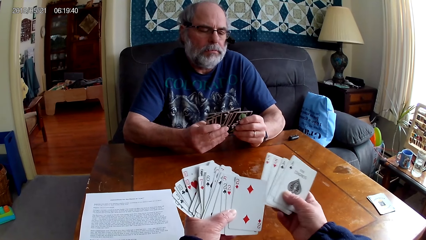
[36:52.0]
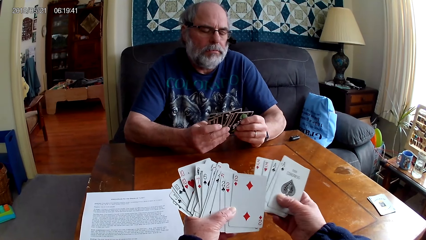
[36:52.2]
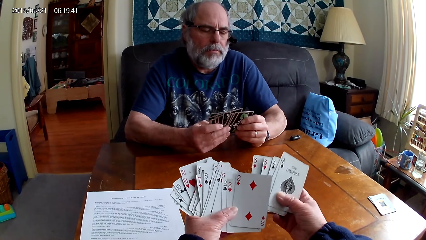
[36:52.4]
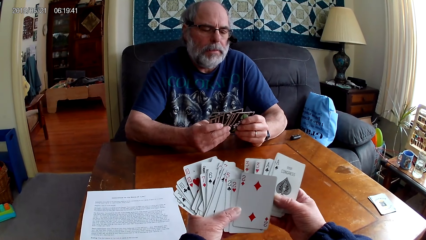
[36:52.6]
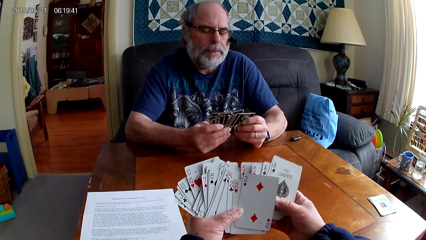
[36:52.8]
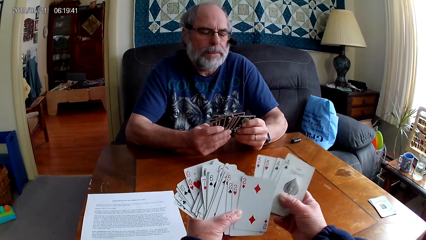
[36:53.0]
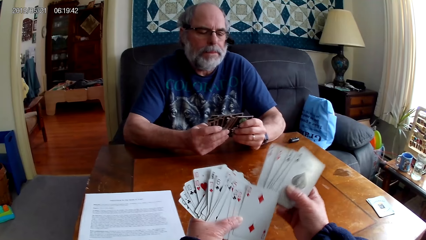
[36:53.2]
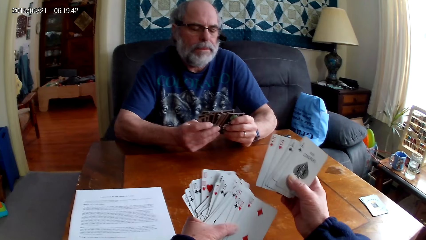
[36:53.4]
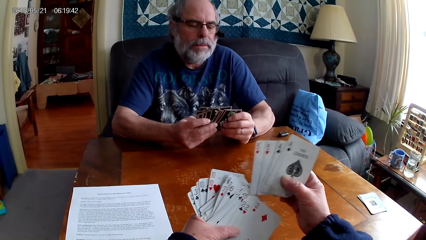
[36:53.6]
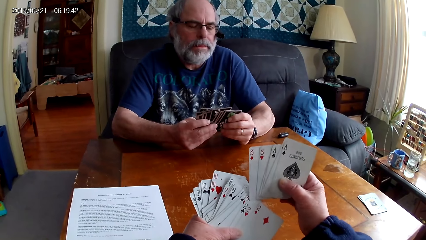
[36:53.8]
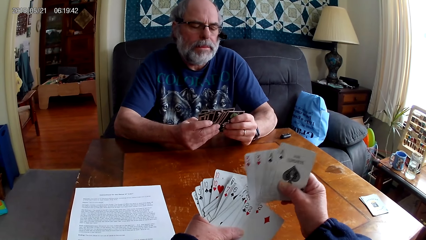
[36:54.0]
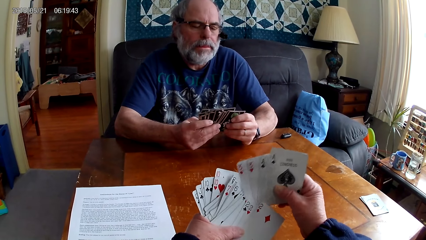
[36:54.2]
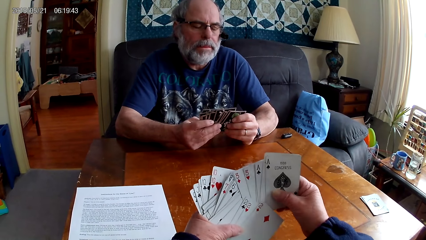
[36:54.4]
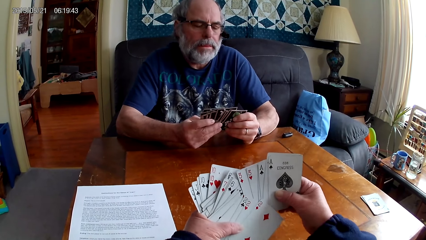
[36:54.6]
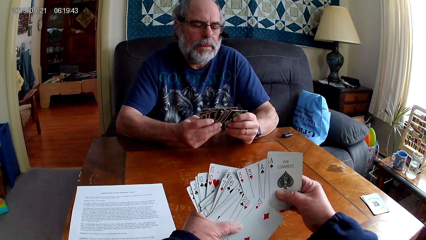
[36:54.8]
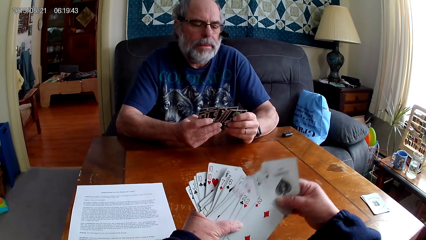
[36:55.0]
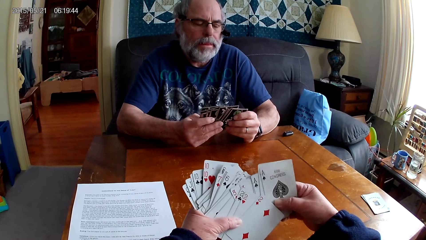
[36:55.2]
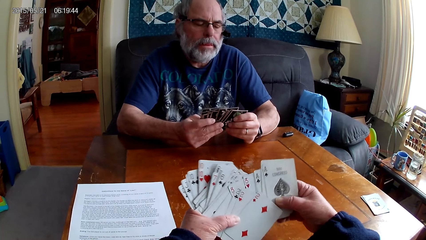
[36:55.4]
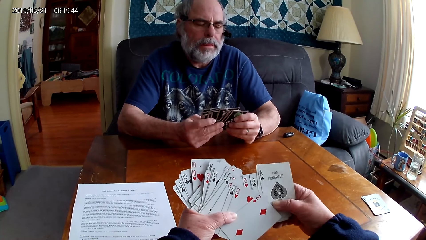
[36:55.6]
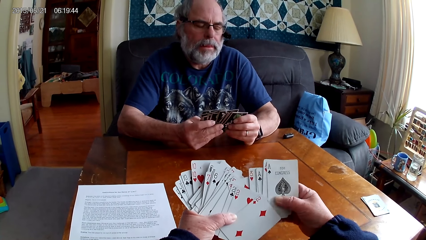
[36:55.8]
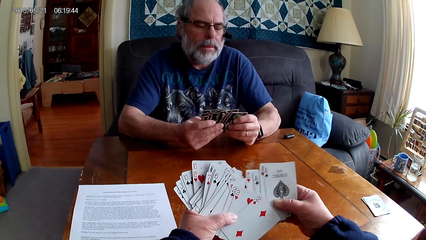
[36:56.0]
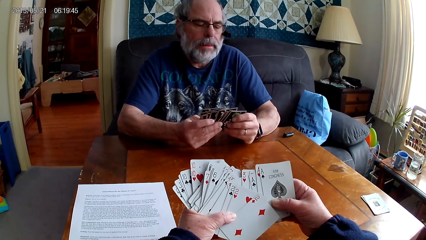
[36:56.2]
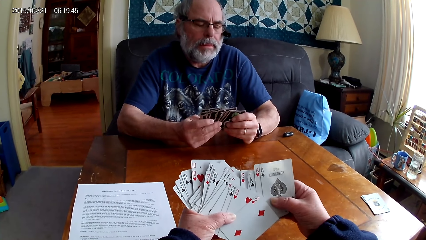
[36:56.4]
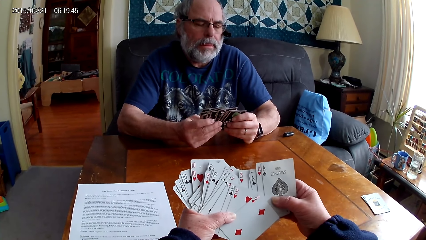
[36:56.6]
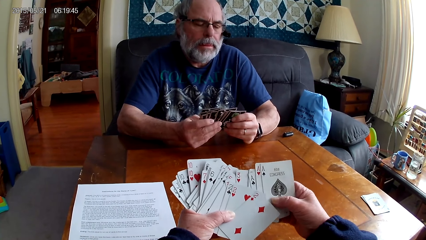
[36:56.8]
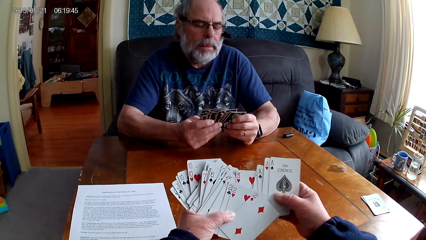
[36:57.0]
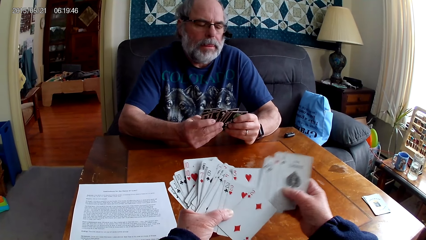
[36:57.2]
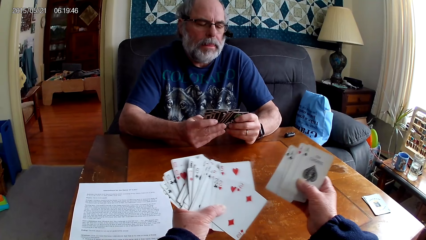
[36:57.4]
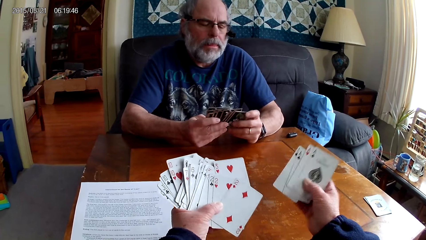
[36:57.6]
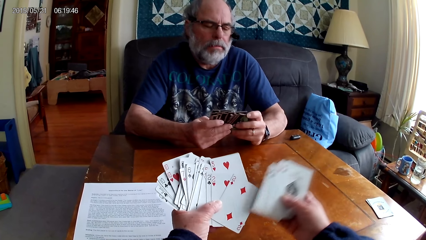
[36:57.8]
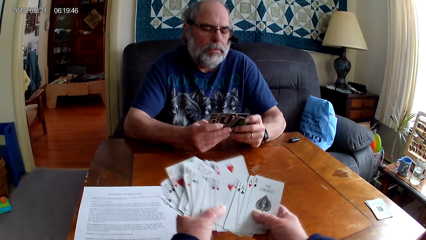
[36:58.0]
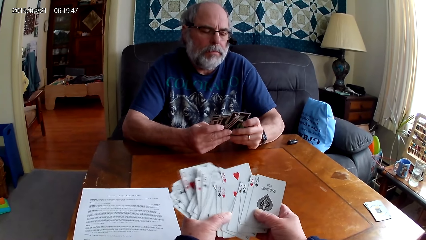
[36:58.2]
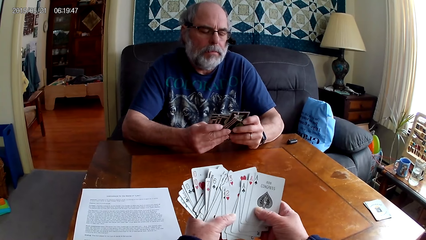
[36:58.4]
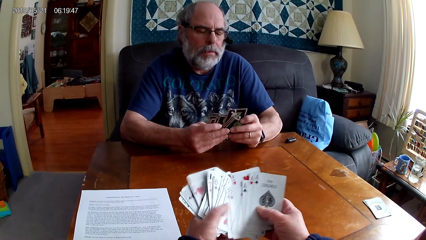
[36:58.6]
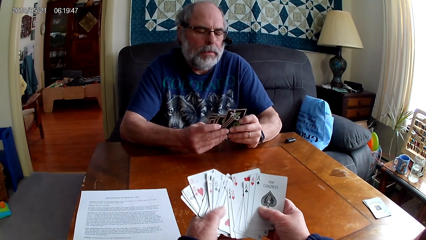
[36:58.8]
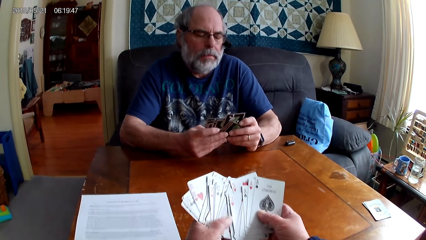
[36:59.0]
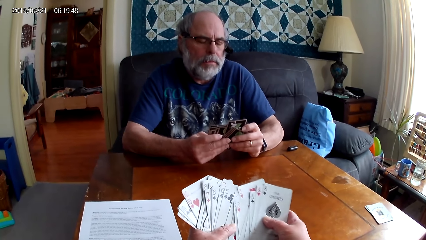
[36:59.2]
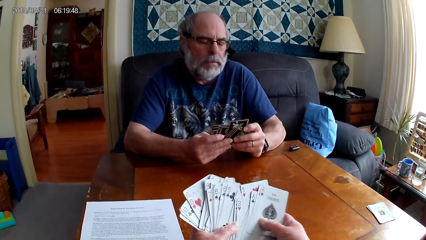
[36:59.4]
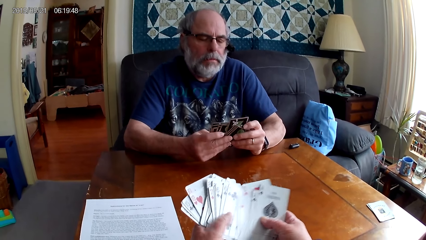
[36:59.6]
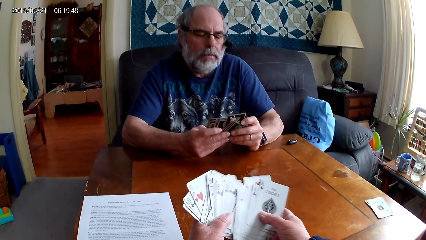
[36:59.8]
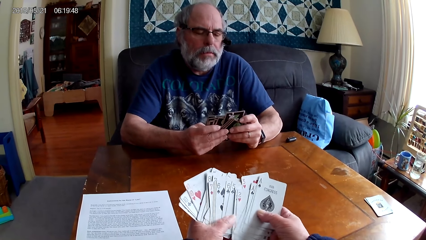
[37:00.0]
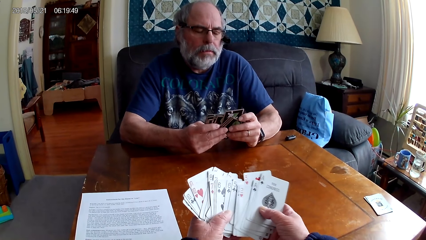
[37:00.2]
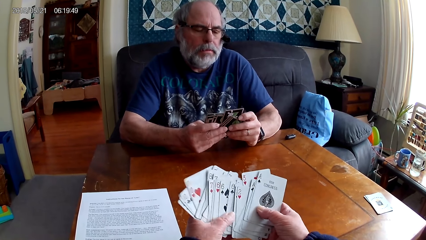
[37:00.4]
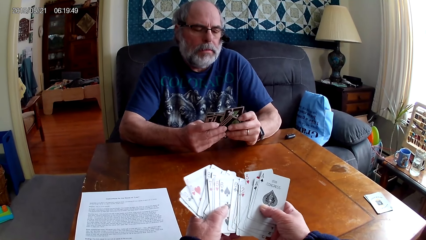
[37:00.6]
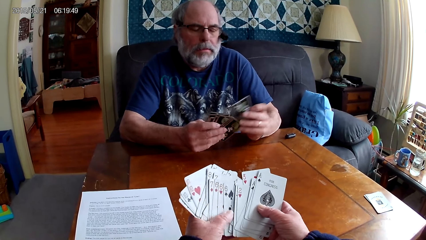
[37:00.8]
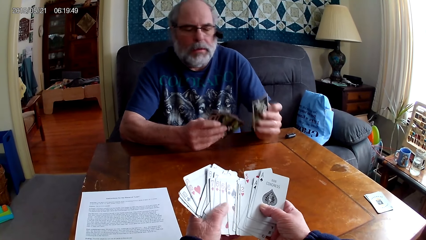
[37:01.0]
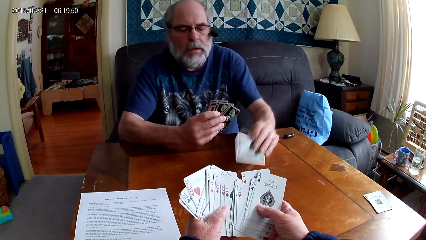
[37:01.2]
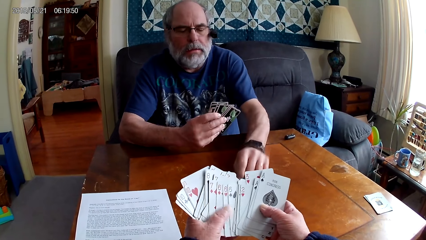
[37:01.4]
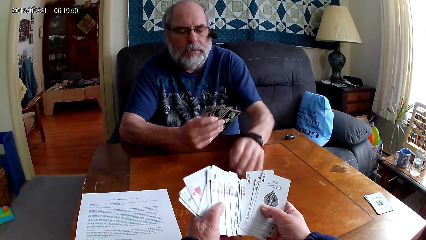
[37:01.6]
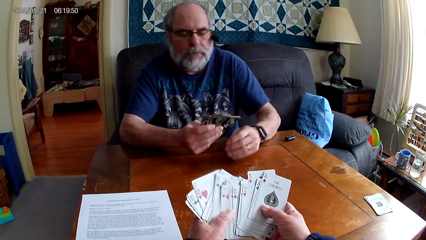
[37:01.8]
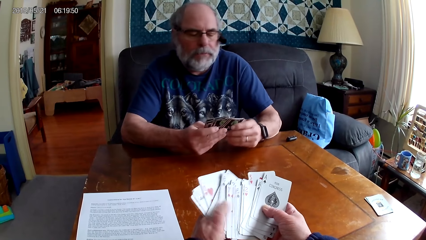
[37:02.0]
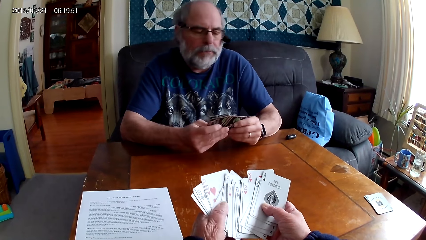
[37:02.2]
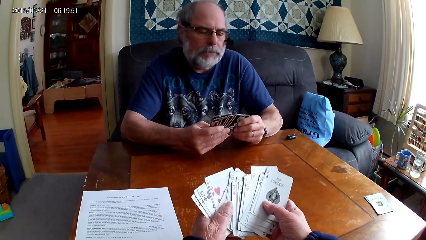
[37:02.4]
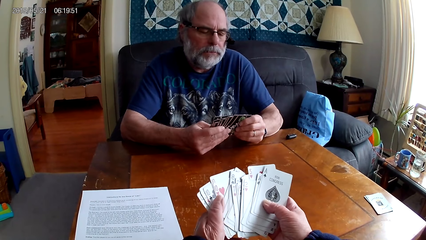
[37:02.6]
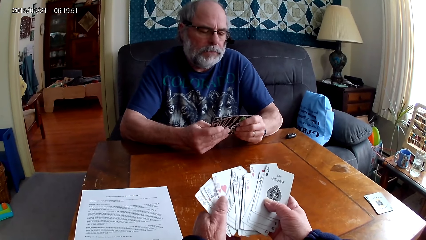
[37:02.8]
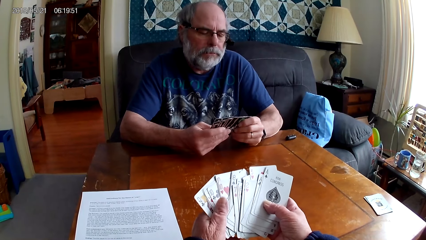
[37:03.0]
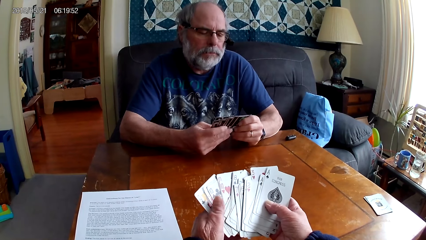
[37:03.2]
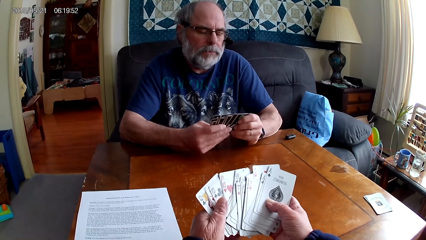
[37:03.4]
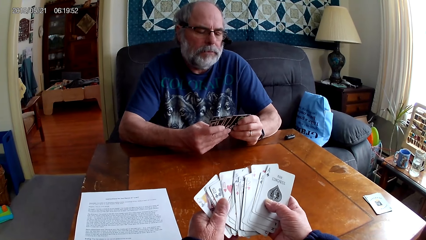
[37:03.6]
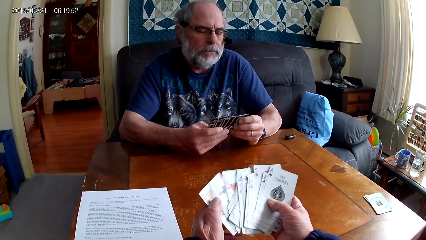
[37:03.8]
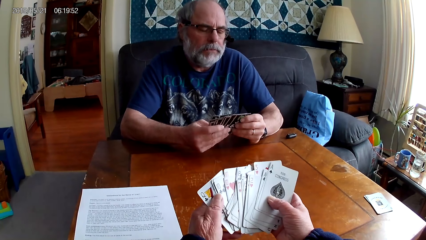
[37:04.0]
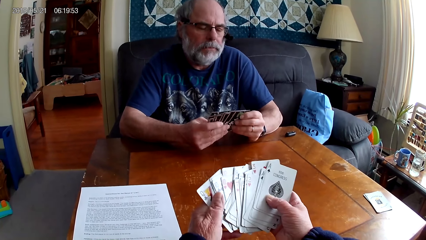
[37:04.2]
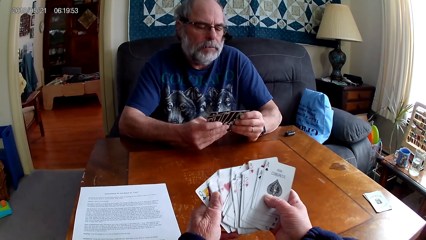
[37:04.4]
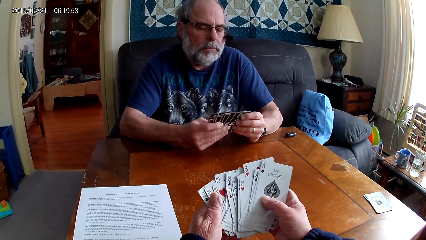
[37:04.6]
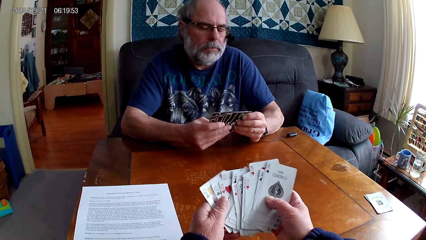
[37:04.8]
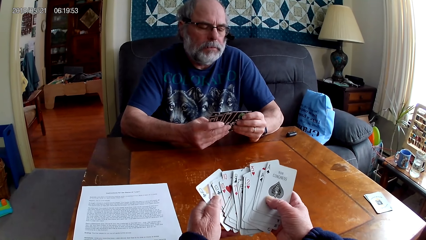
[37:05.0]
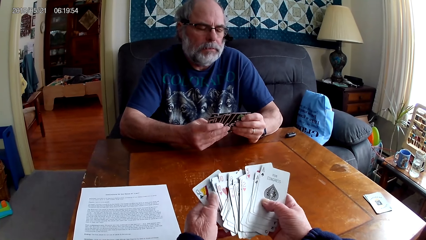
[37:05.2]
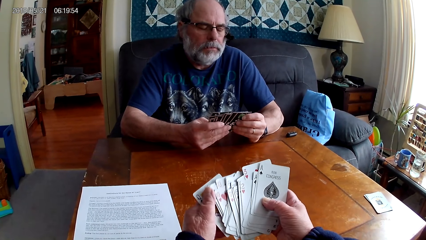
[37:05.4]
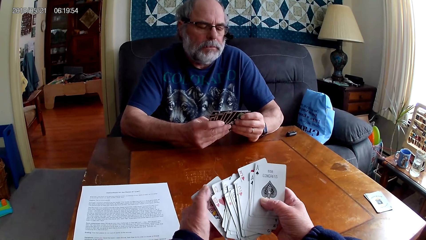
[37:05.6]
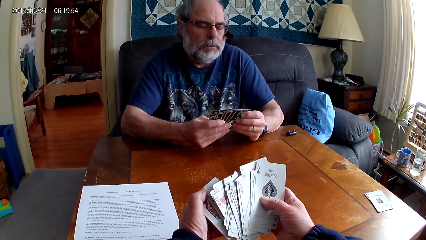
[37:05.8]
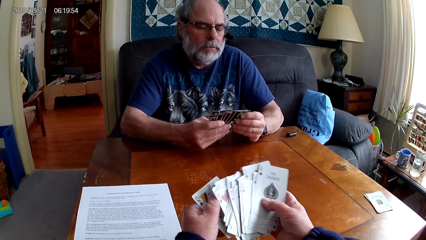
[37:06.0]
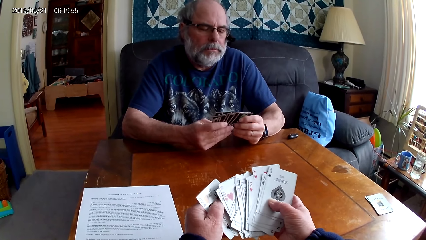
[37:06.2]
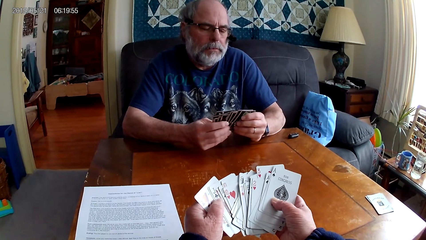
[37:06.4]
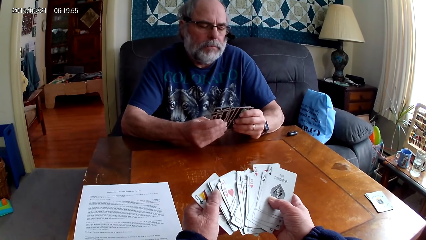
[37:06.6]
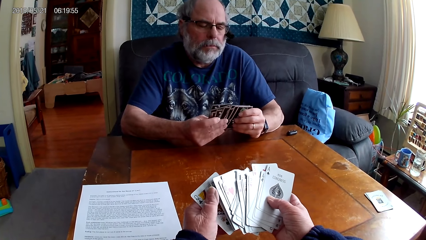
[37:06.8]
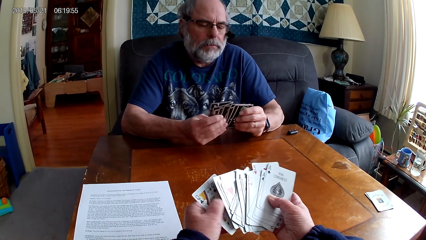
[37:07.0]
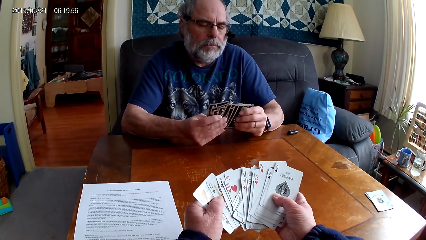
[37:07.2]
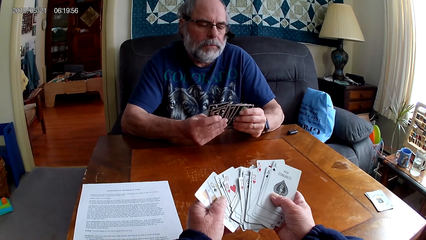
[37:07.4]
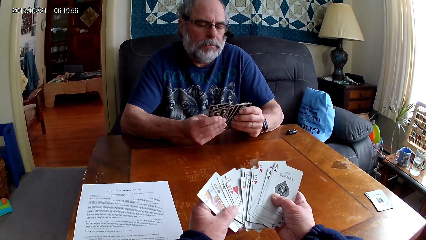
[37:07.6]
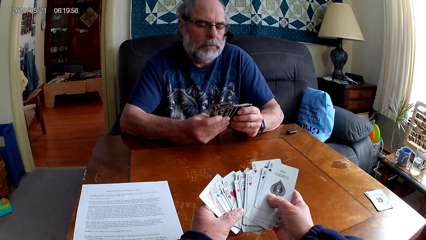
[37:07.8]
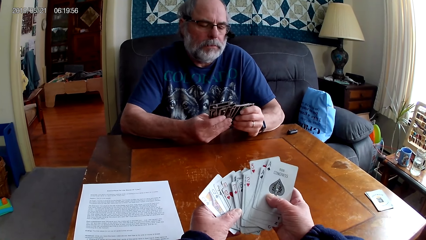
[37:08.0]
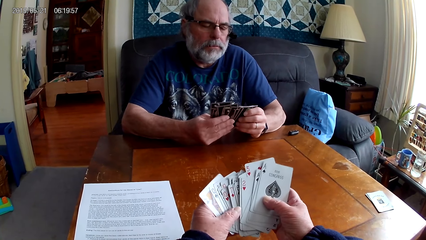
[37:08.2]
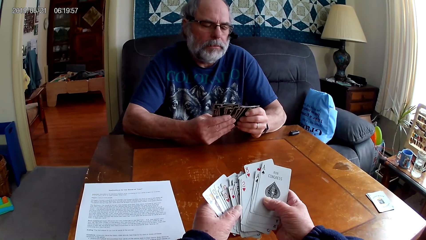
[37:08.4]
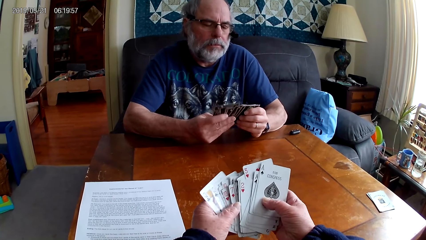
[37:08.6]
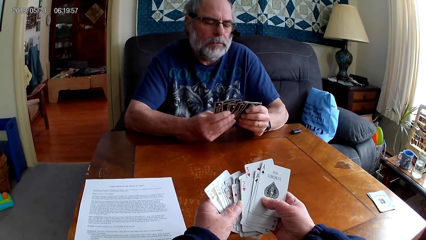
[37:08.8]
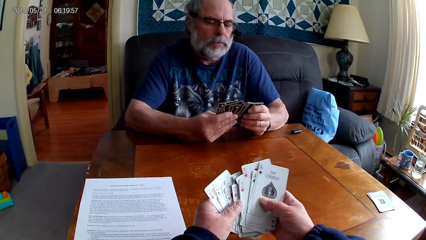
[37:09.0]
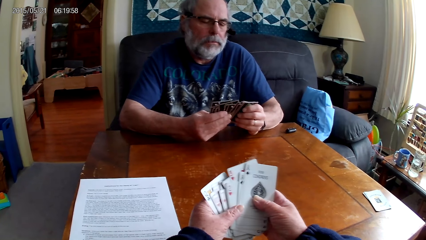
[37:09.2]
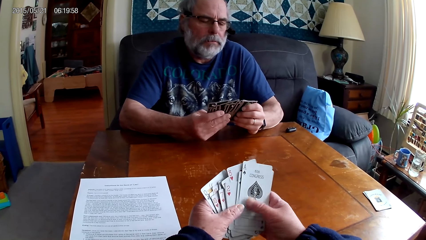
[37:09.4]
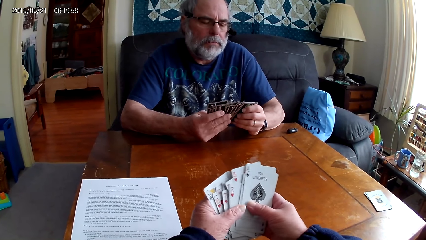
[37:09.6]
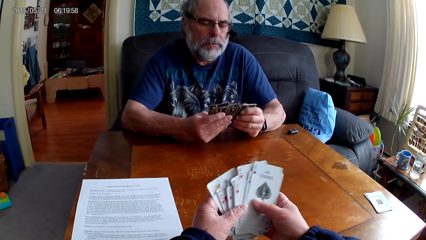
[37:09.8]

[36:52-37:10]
The camera wearer picks a few cards and puts the cards between other cards. She puts a card between other cards. A man puts the playing card on the table. The man holds the playing cards with his hands. The camera wearer holds the playing cards with her hands. The man spreads the cards.
